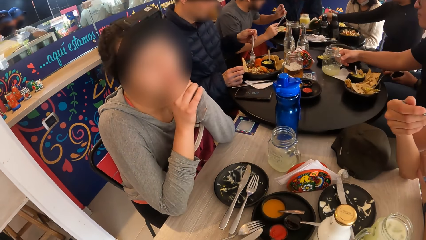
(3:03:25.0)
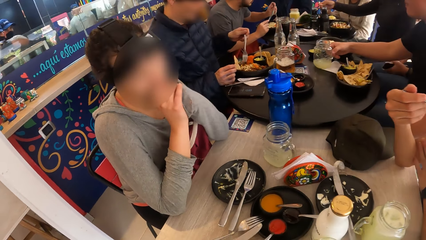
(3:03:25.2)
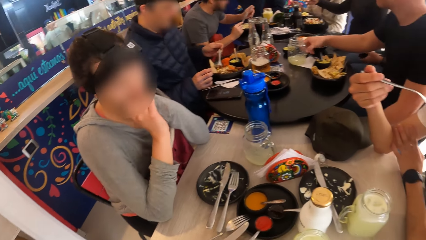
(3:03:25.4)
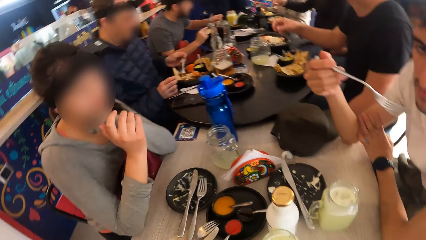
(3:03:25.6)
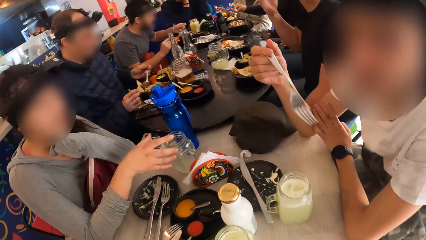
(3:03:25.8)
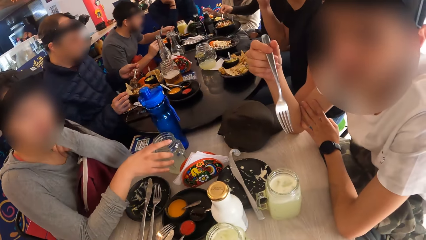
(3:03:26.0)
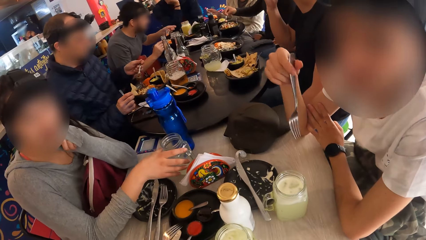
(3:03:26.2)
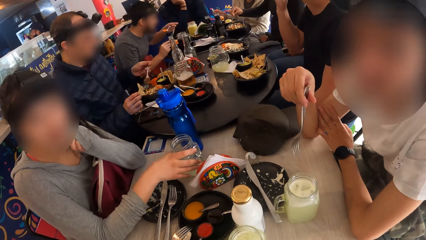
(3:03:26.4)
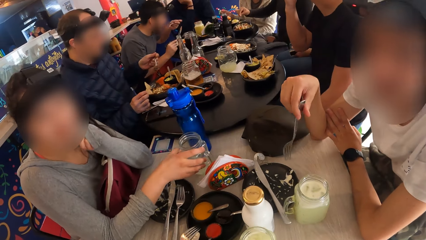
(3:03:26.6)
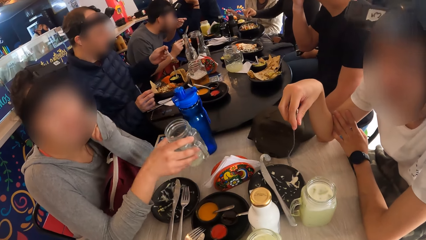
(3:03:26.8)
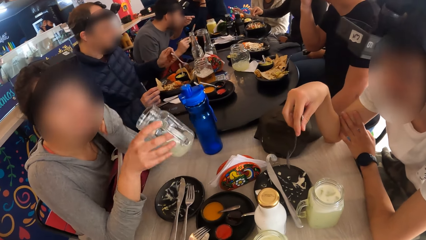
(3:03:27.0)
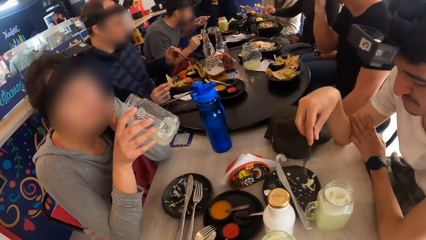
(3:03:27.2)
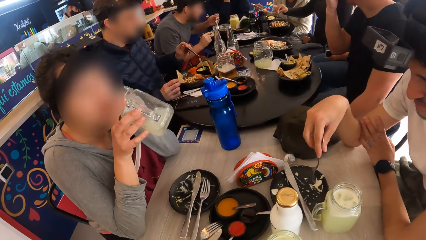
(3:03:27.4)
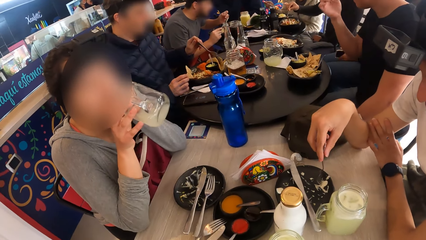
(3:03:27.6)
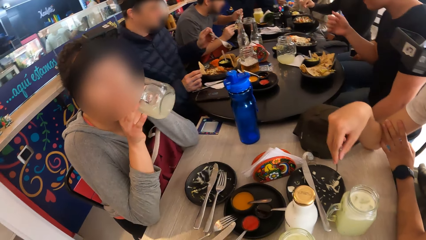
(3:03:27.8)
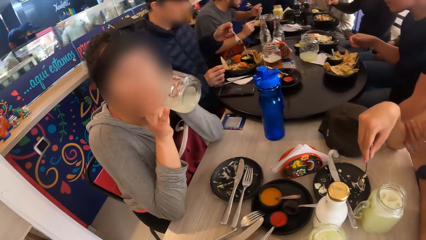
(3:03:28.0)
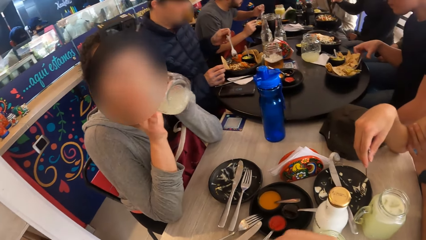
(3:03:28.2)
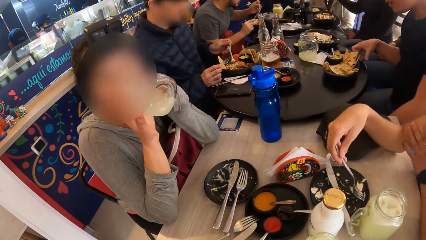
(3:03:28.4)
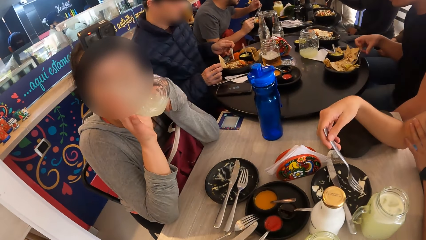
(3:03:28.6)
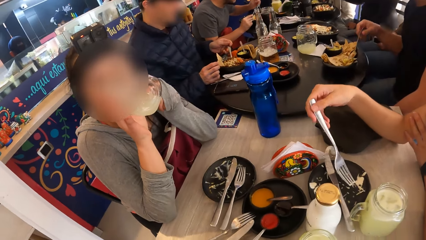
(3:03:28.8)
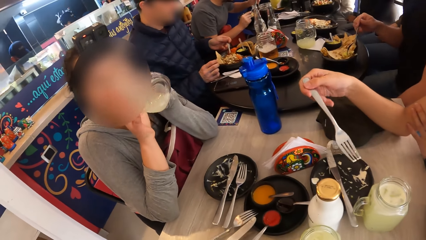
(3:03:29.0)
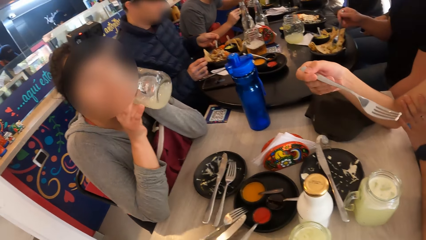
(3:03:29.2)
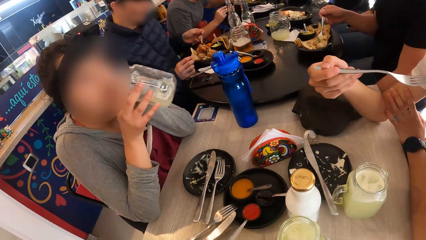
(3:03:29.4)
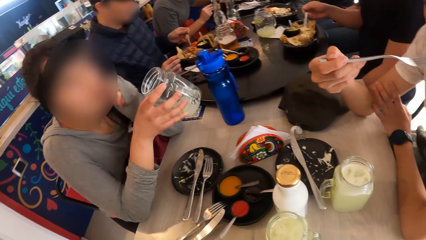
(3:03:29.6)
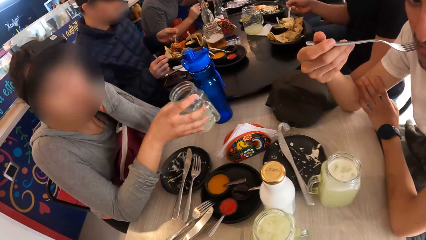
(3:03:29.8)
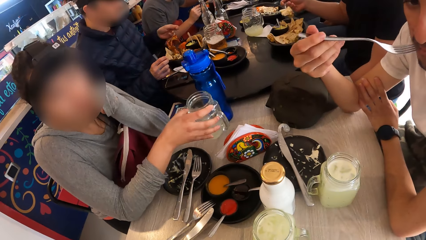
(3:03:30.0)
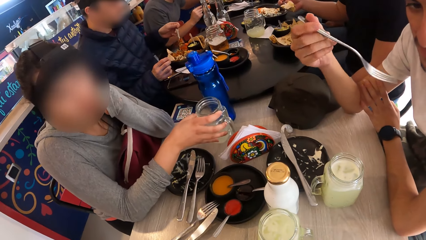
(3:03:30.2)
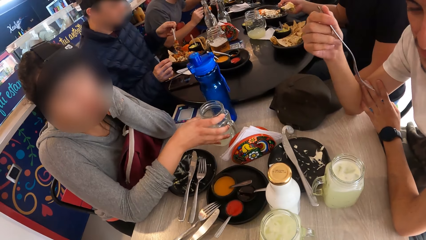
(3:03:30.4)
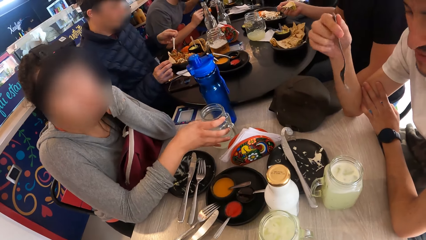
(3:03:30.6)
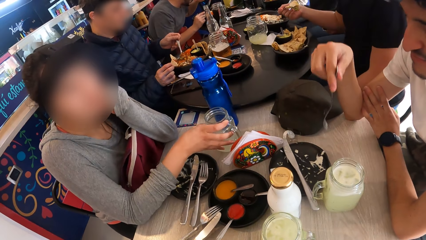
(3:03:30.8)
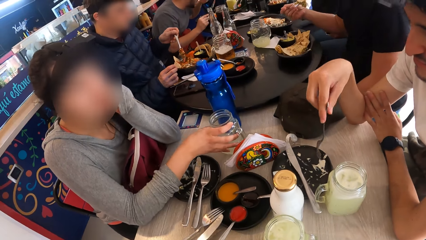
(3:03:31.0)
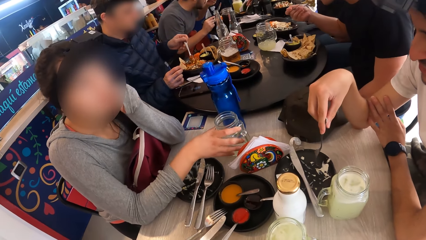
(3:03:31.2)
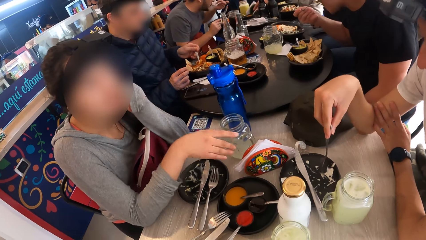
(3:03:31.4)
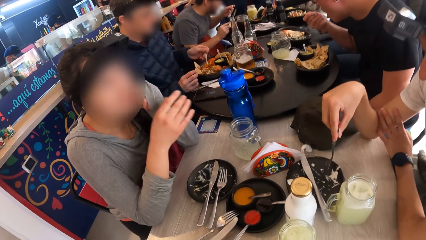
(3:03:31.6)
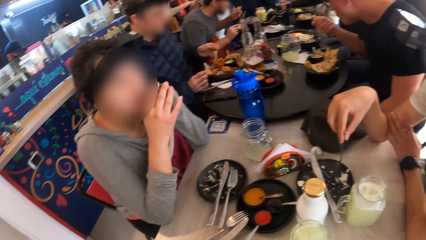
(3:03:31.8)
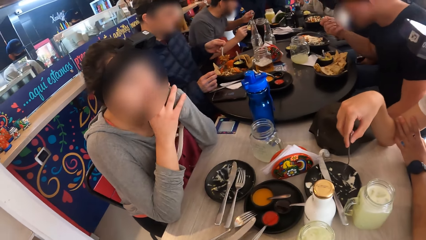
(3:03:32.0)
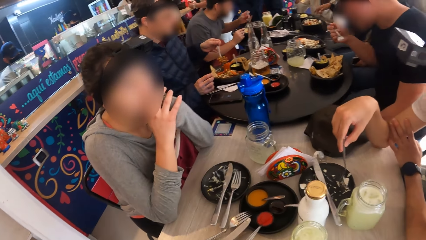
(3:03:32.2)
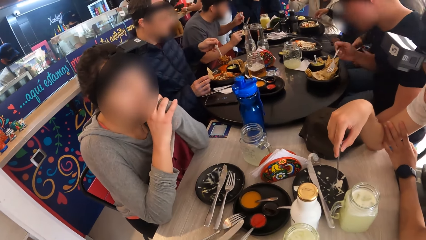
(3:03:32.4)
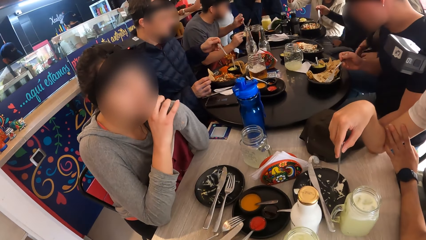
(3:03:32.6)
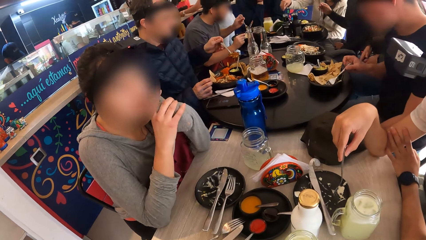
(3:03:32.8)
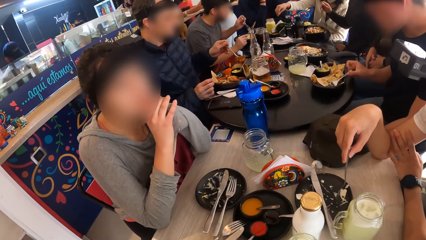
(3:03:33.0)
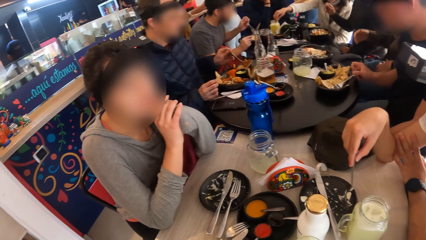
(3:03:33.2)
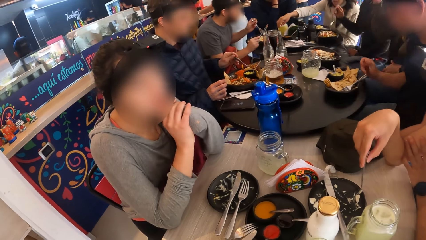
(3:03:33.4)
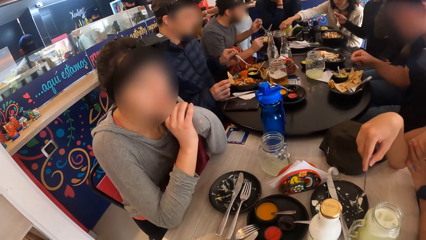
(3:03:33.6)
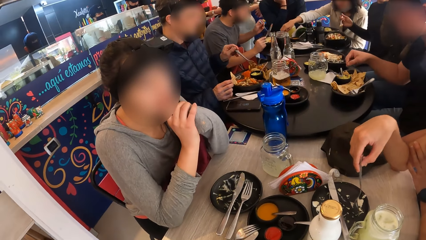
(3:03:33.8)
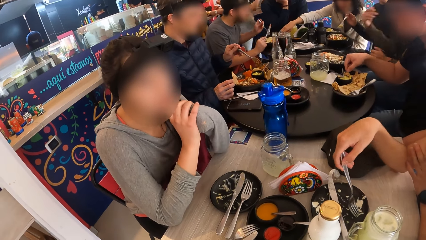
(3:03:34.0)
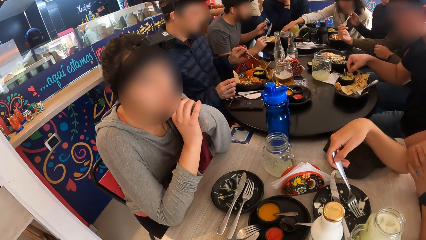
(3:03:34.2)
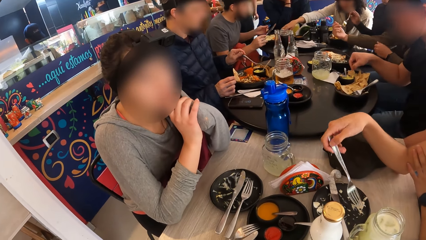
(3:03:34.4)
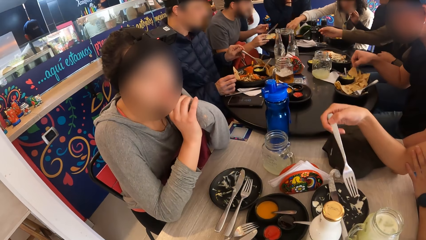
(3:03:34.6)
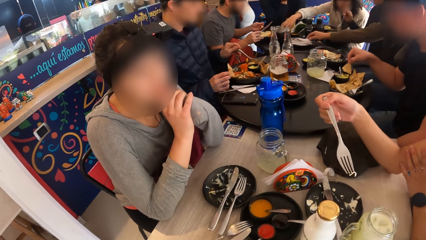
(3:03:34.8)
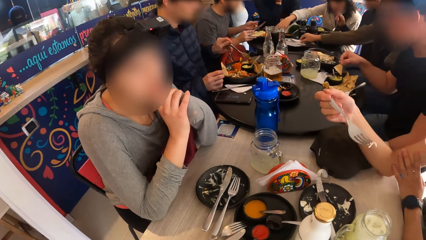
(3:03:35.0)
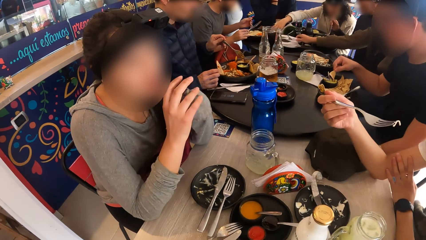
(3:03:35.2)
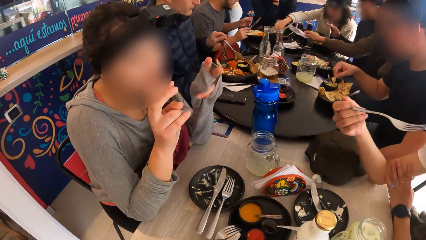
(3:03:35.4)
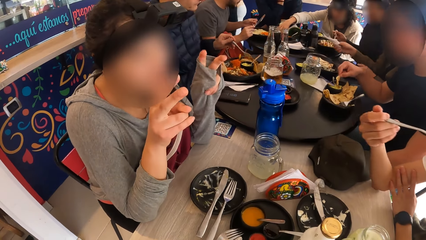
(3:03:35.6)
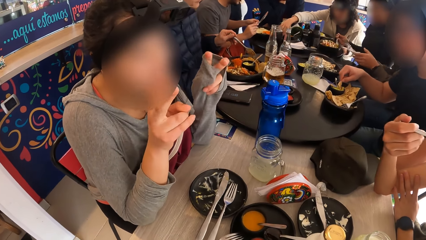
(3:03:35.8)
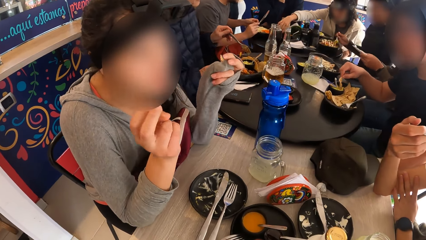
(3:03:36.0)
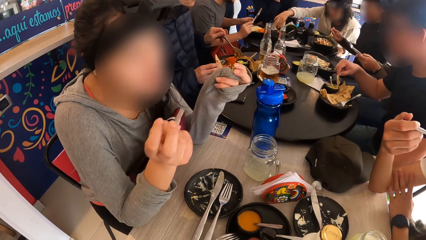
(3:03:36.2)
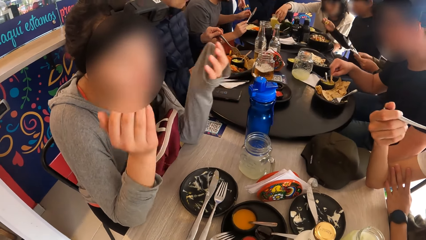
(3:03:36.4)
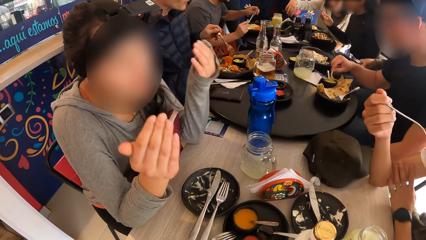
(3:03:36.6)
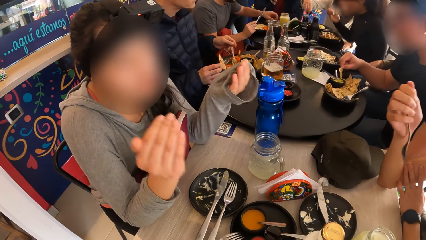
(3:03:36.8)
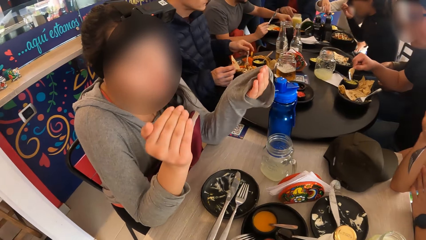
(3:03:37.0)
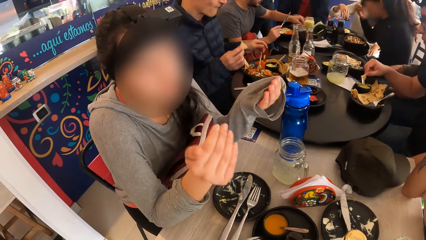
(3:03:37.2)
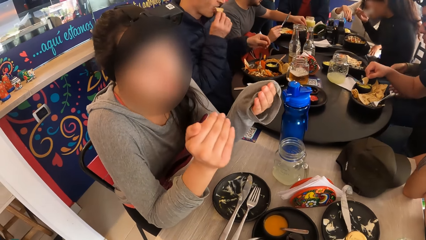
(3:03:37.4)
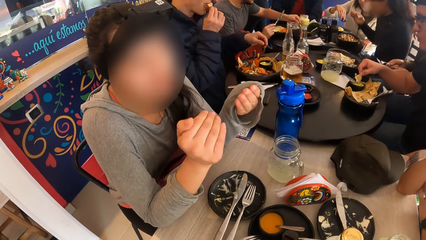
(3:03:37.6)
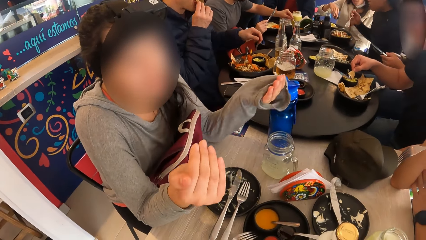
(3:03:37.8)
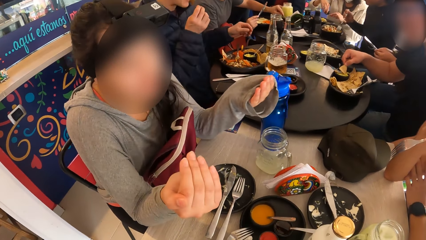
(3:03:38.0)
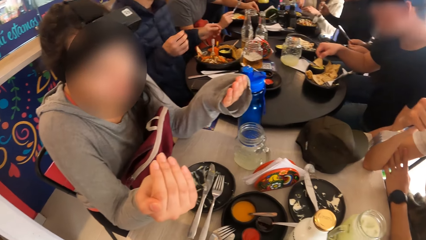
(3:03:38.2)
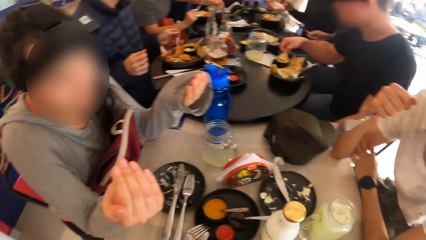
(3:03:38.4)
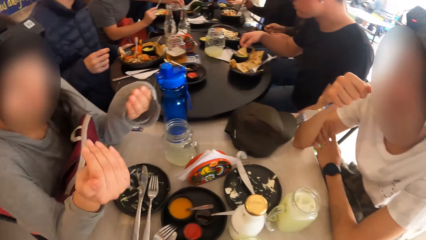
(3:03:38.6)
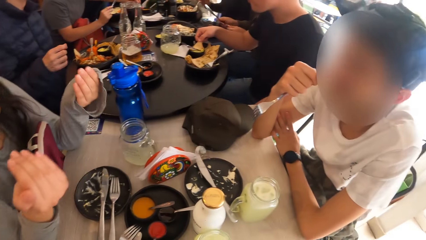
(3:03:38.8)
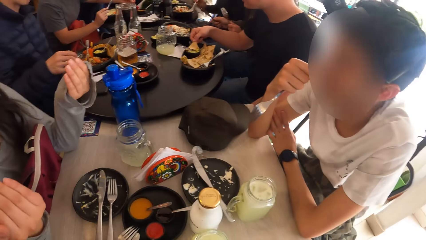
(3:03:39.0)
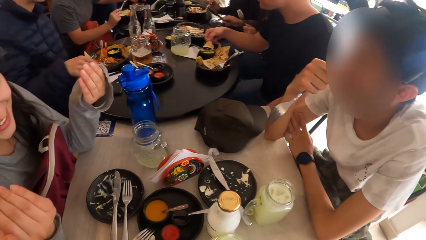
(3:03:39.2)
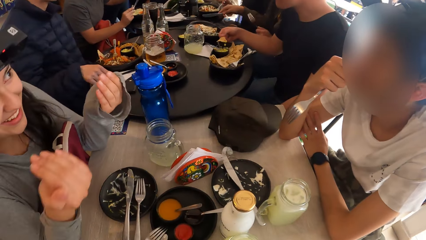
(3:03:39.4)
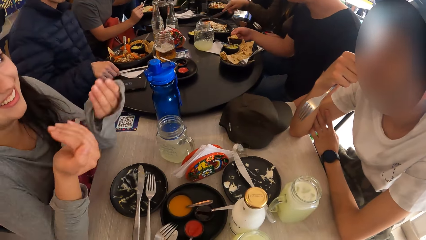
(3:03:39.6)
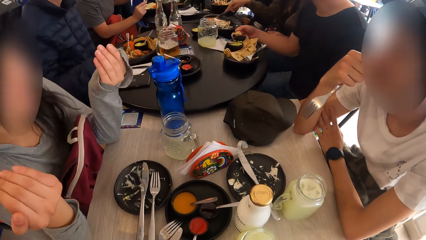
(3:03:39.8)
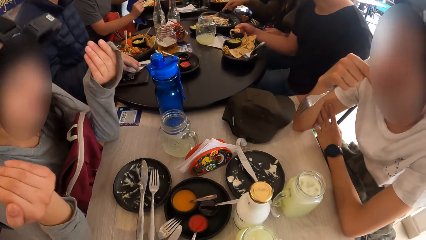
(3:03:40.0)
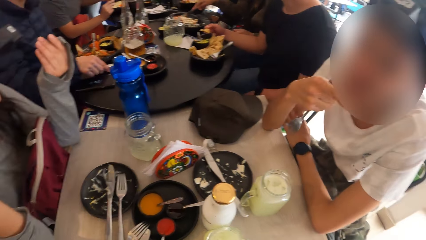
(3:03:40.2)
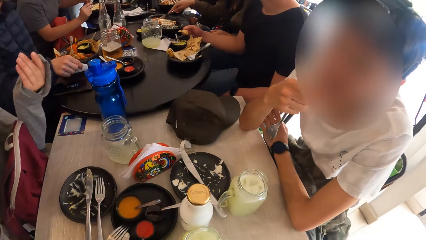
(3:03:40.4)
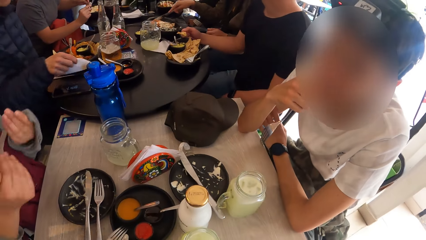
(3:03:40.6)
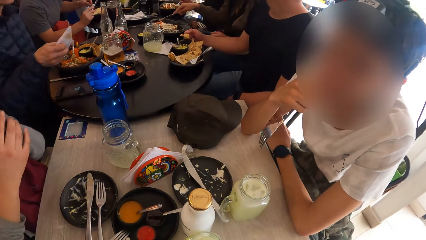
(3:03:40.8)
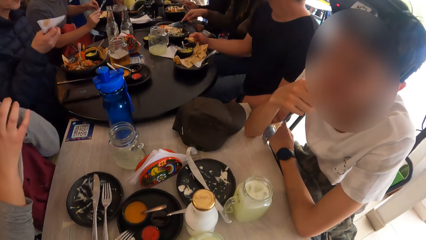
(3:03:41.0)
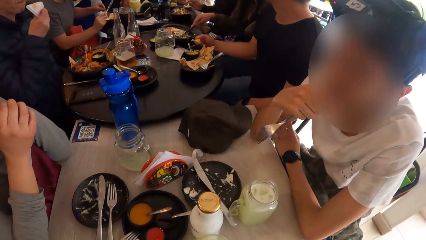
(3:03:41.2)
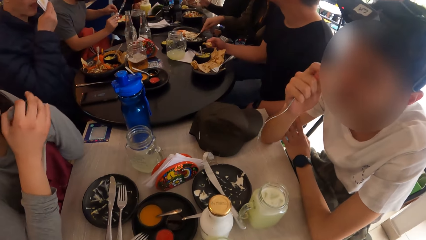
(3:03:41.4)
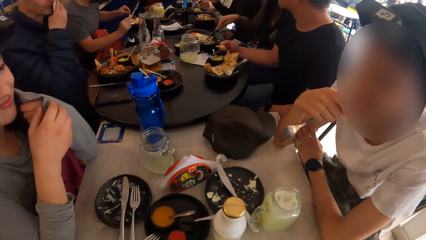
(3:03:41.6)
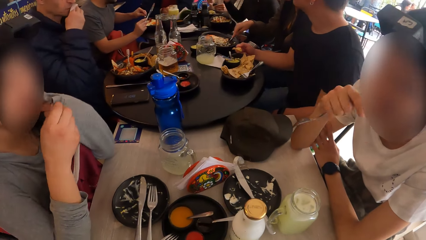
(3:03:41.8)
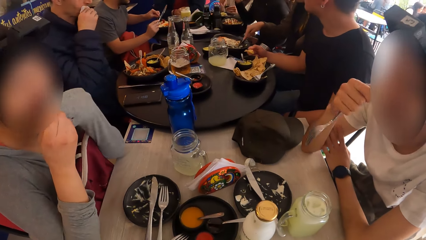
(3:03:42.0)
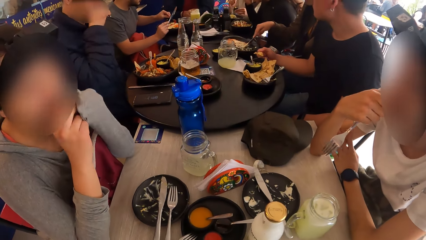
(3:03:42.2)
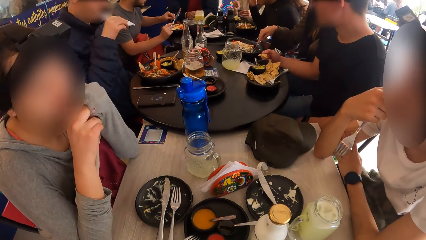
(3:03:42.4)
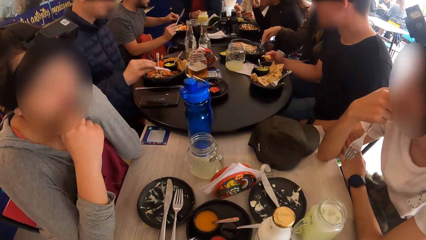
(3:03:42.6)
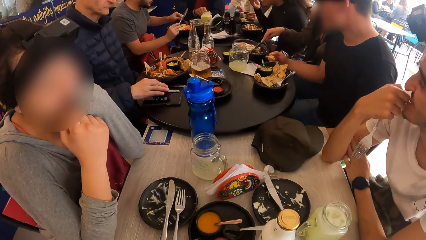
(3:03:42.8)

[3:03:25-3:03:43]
A man eats the crumbs from the fork in his right hand. A person puts a glass of juice on the table. A woman picks up the cup on the table in her right hand. The man picks some crumbs from the plate with the fork in his right hand. The woman drinks from the cup with her right hand. The man eats the crumbs from the fork in his right hand. The woman drops the cup on the table in her right hand. The man picks some crumbs from the plate with the fork in his right hand. The woman converses with the man. The man eats the crumbs from the fork in his right hand. The woman sways hands. Another person eats roti. The man converses with the camera wearer. The other person picks up a serviette on the table and wipes the mouth with the serviette.
